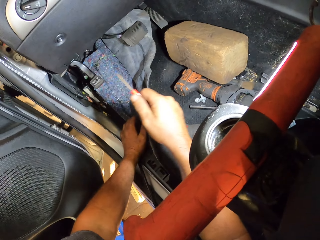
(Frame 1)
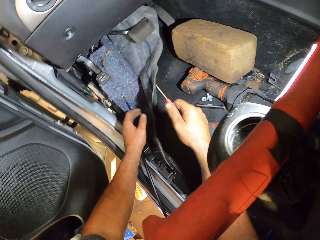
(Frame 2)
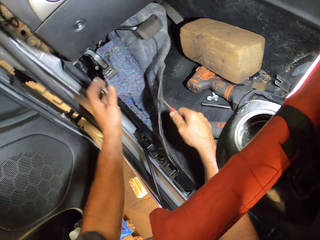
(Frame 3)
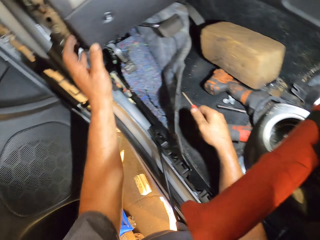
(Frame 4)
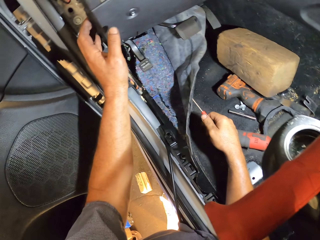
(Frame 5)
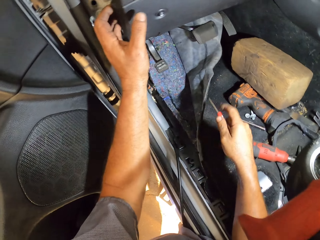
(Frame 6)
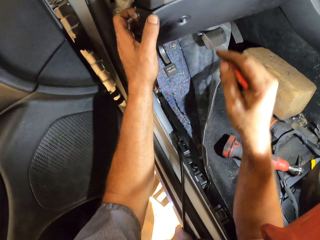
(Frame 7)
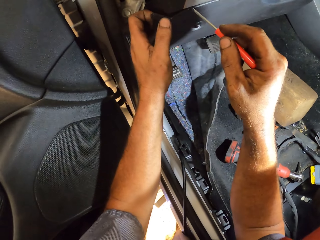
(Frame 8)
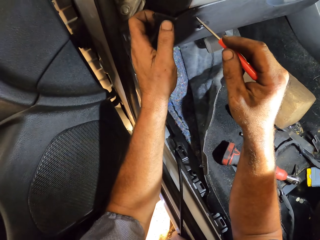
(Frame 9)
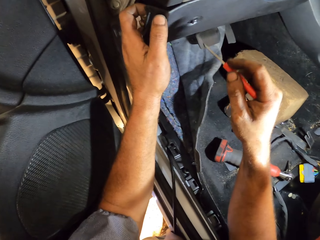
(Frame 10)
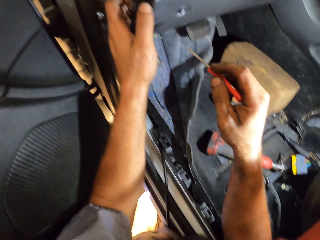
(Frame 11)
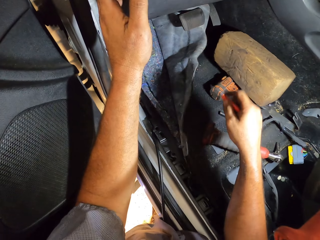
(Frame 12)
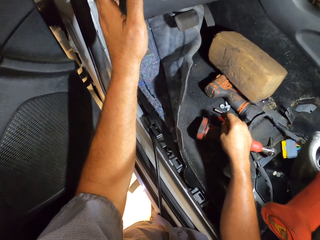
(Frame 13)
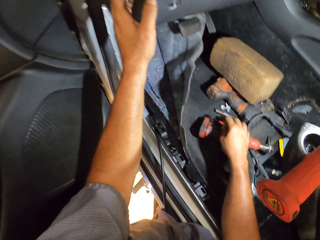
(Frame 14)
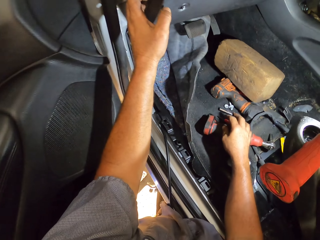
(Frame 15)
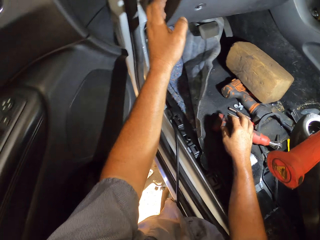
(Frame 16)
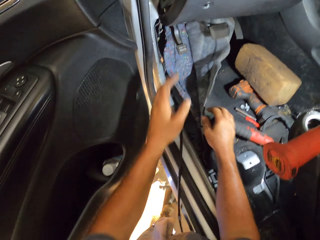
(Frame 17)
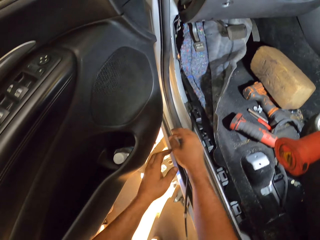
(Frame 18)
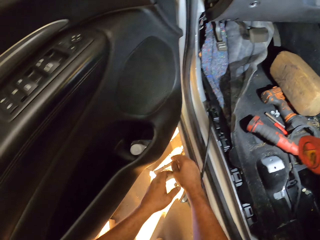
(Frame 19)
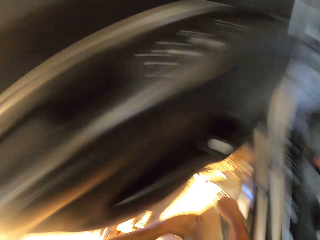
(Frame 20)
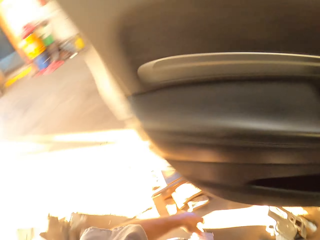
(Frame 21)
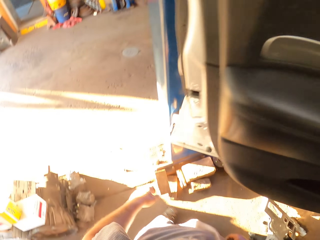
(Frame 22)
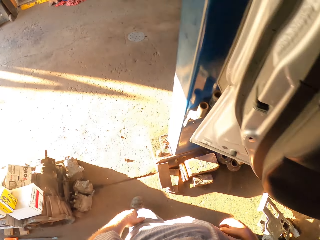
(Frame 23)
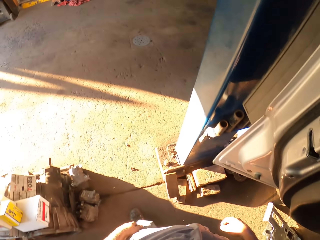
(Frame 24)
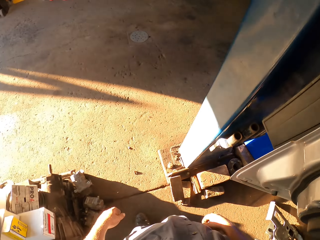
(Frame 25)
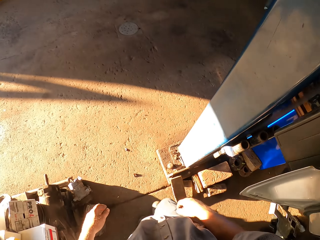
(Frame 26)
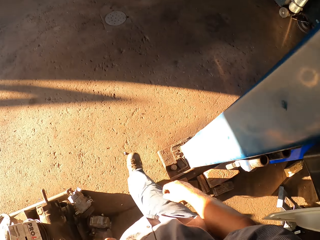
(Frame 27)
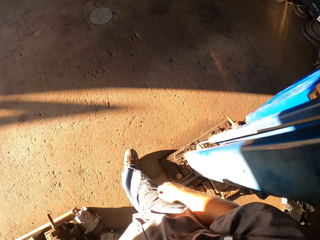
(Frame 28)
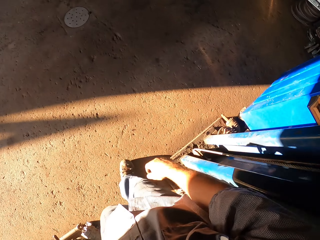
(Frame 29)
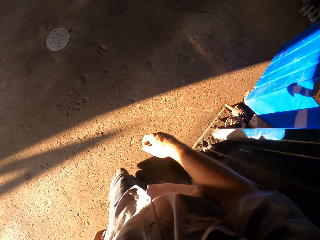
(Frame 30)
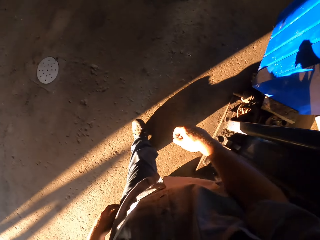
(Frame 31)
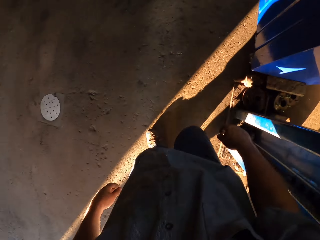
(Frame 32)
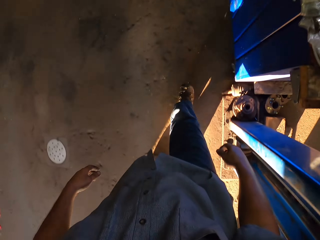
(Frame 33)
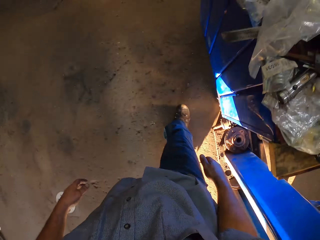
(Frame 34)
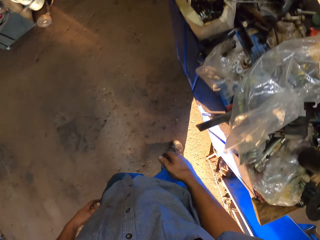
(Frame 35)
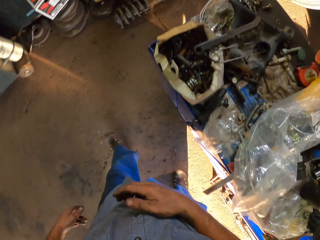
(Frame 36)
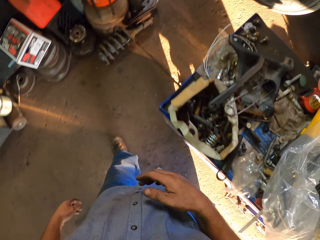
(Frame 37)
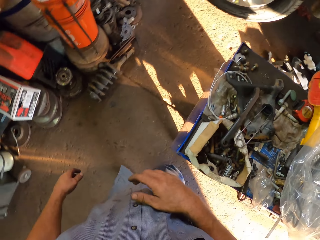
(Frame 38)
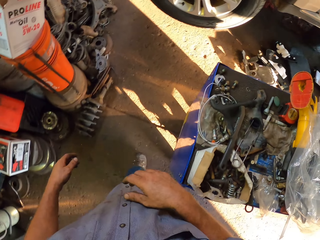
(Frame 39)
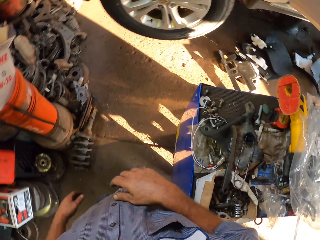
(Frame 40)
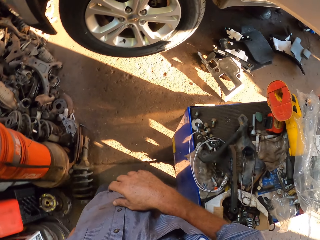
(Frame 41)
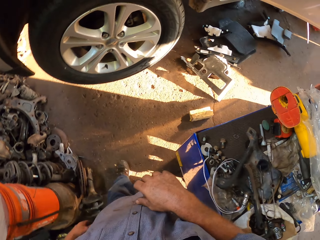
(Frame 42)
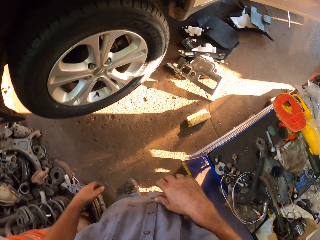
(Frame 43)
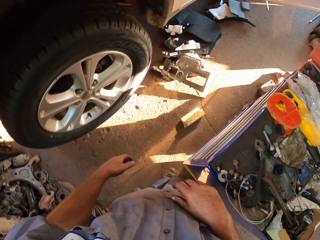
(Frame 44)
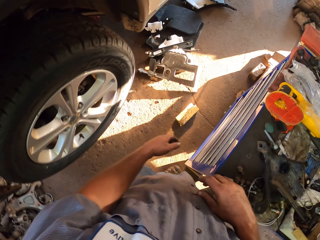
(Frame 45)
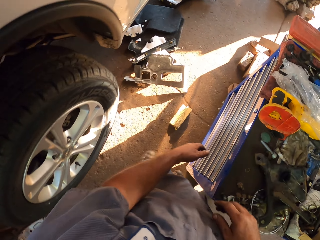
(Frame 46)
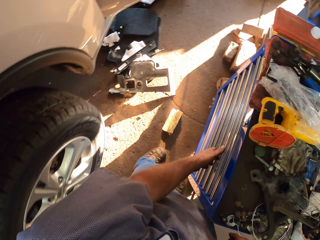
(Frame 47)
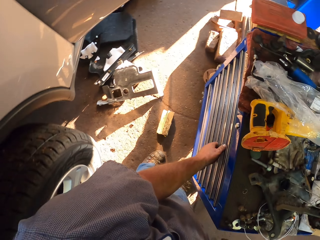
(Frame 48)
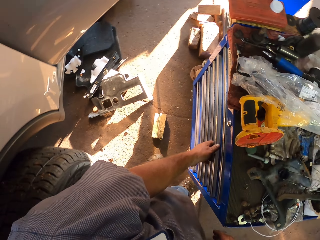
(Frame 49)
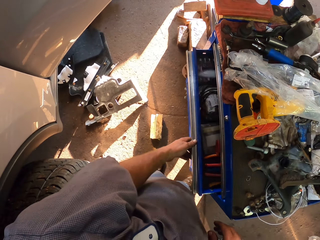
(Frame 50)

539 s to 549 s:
The camera wearer pulls the dashboard cover. They put down the screwdriver. They walk away from the car to the drawer.

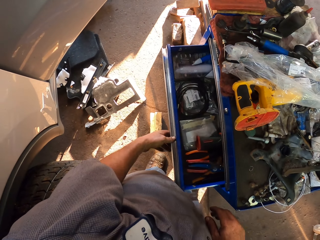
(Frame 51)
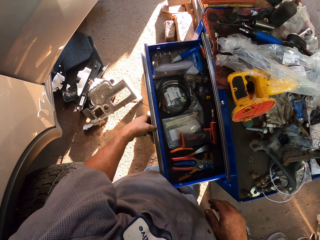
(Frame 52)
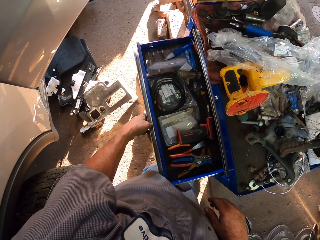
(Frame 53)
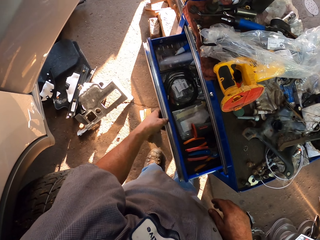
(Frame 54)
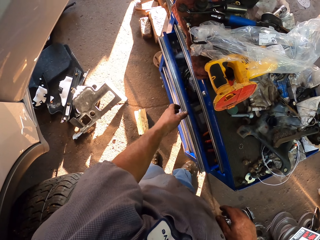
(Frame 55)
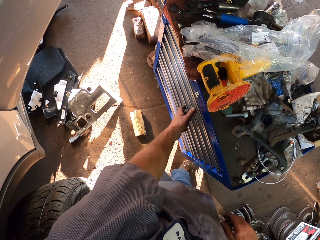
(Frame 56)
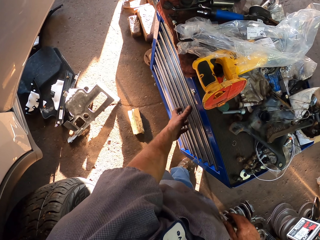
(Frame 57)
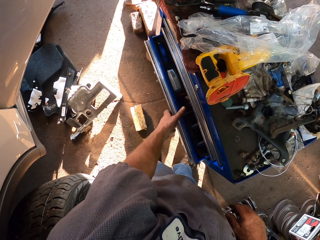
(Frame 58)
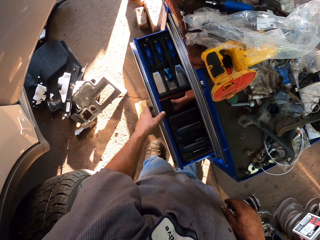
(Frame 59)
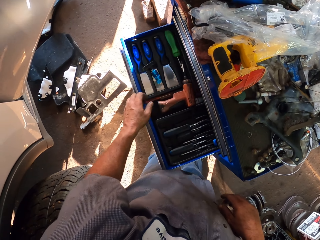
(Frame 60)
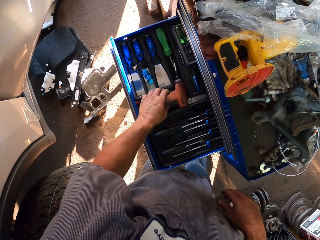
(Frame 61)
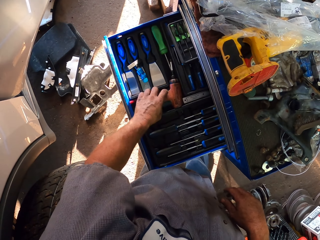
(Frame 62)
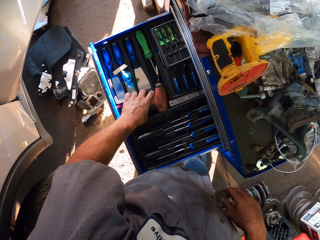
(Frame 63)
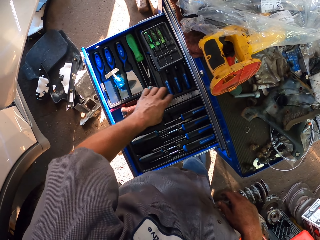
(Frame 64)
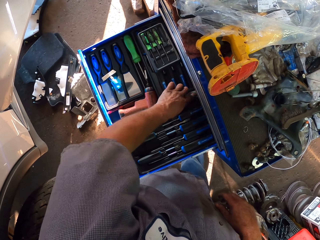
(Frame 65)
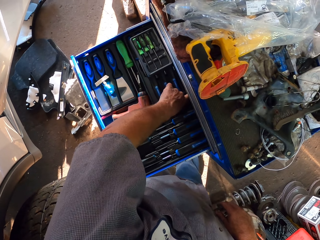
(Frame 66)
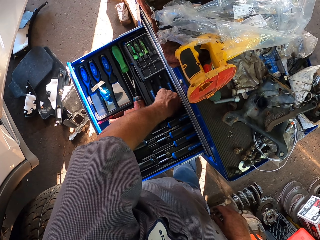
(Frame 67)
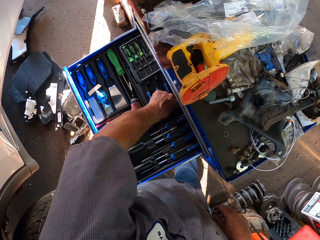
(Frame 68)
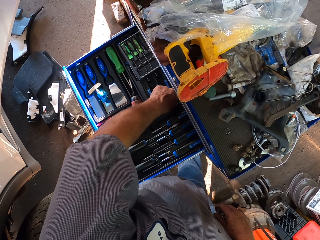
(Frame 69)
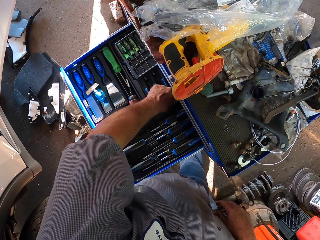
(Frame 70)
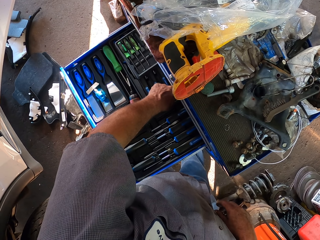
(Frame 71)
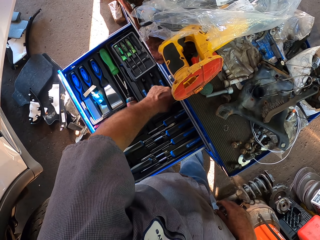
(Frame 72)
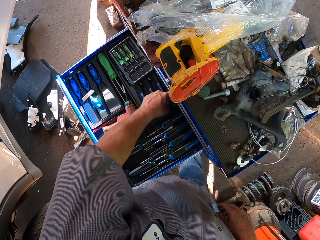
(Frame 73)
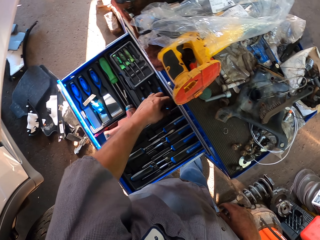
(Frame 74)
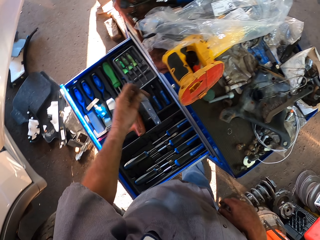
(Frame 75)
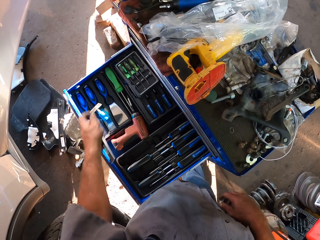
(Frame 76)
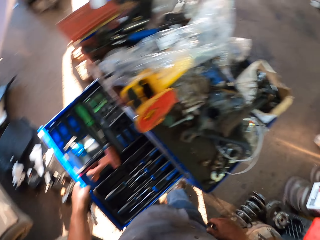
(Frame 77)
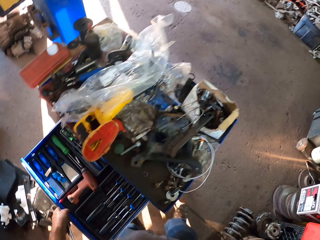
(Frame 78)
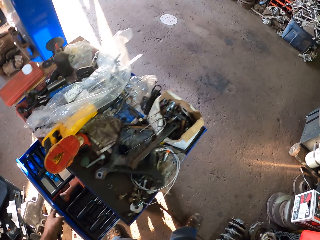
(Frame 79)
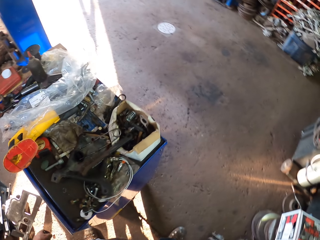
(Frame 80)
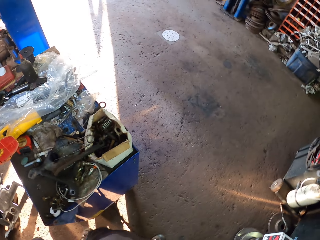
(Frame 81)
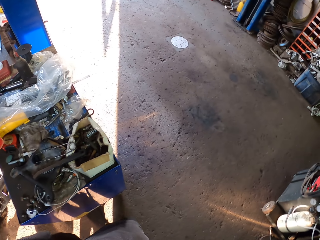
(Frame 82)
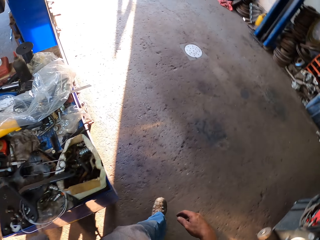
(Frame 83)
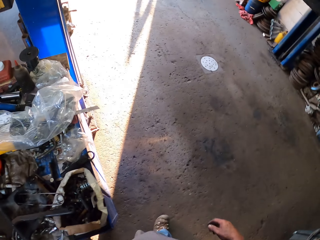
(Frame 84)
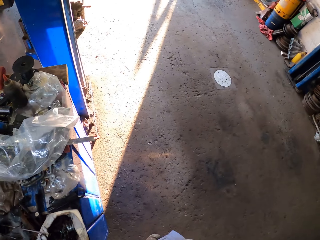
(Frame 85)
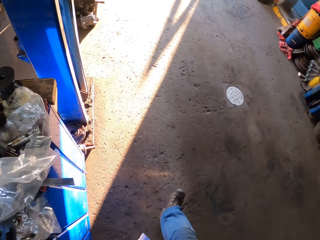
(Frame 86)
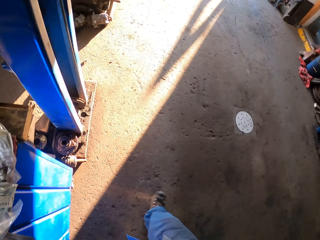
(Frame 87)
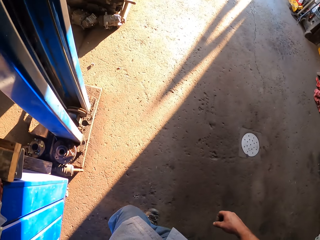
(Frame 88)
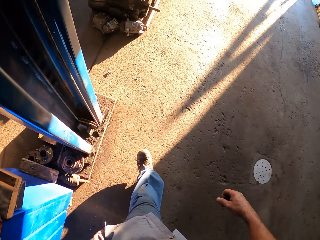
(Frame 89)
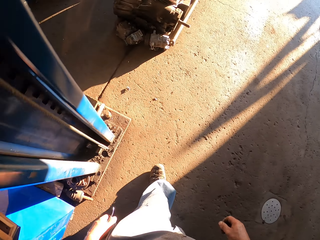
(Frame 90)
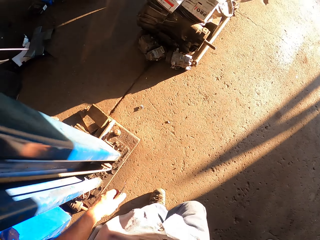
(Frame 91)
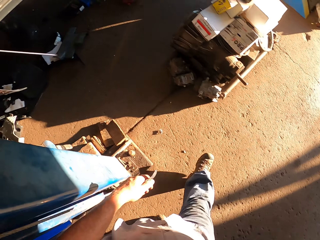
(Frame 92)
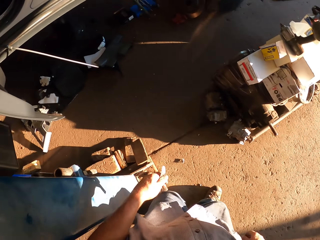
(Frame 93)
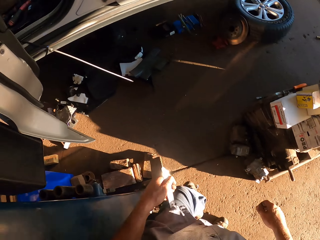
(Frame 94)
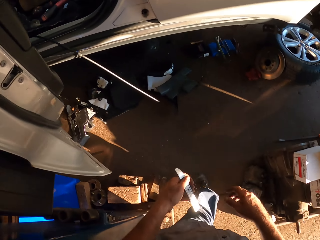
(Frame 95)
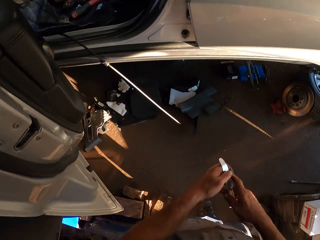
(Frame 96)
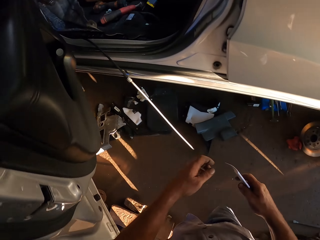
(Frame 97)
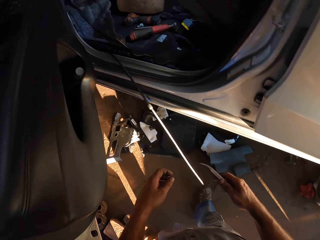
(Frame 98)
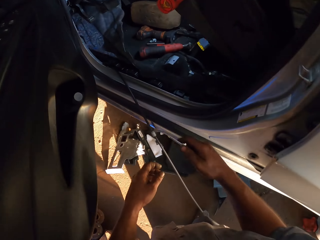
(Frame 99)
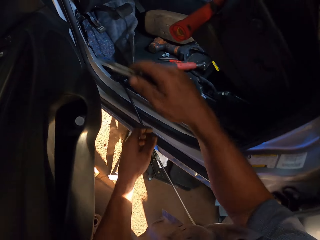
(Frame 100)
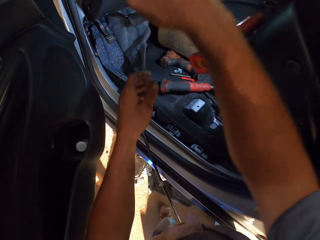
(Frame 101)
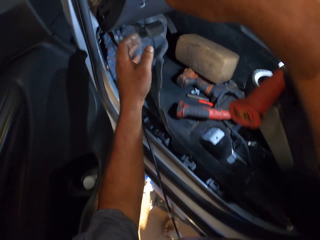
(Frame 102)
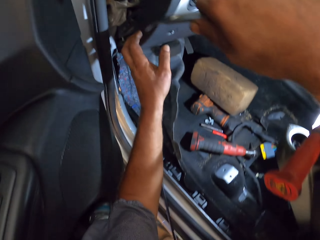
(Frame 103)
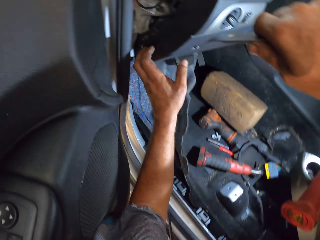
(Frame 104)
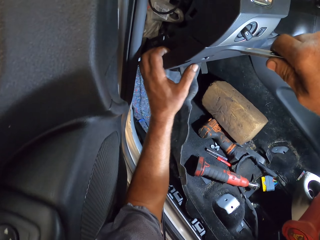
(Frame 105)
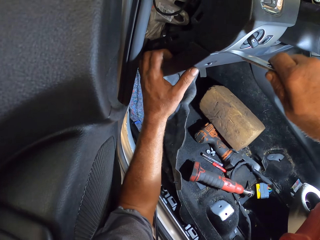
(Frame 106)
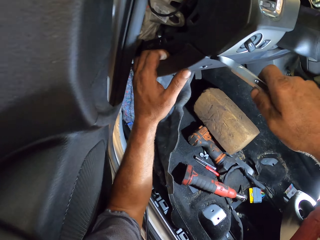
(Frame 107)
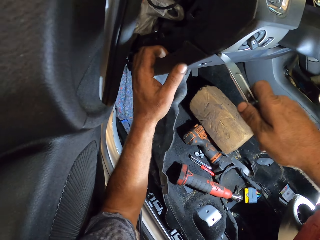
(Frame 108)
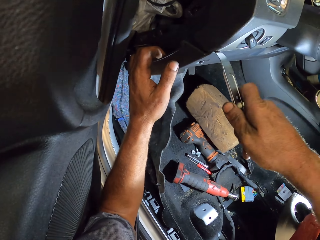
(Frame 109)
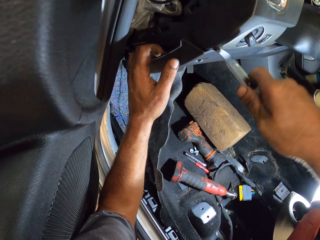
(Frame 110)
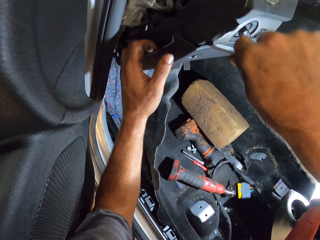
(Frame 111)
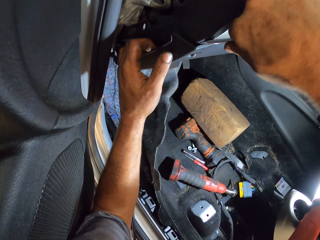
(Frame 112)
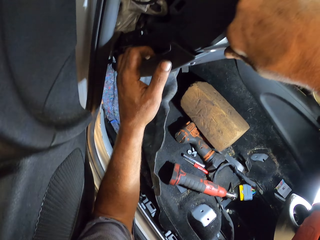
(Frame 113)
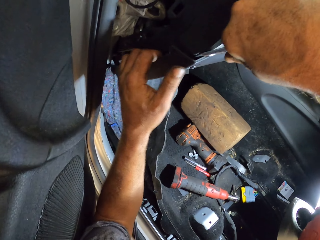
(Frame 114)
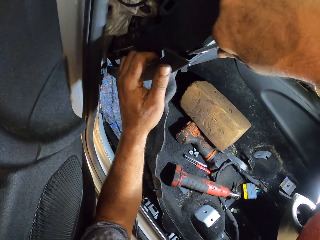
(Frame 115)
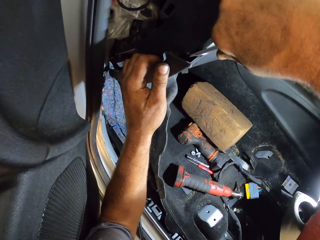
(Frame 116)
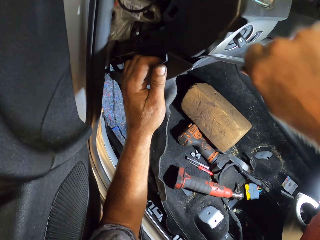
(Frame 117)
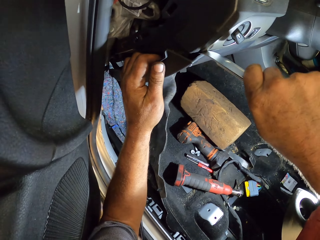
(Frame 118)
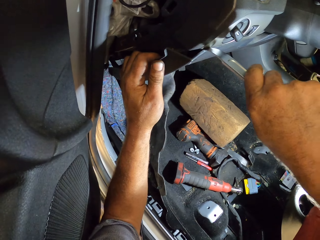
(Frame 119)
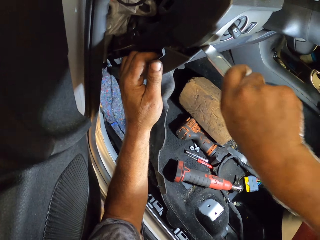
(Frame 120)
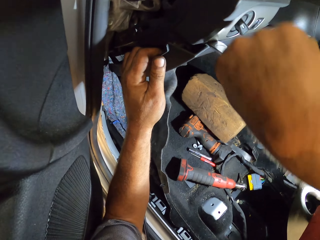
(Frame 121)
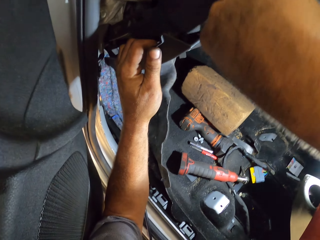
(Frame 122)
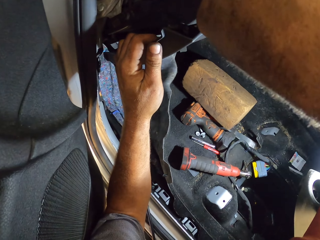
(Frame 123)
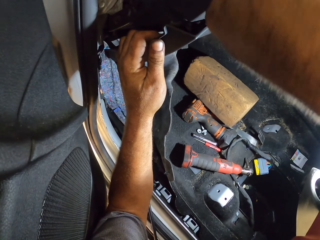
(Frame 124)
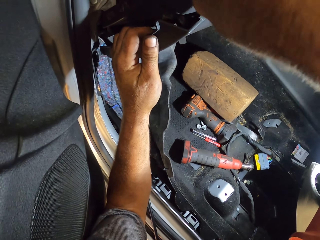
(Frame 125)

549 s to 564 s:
The camera wearer opens the drawer, closes the drawer and opens the drawer. They hold the impact wrench. They pick up a metal. They close the drawer. They walk away from the drawer to the car. They hold the metal with the other hand. They hold the dashboard cover. They open the dashboard. They insert the metal in the dashboard cover. They pull the dashboard cover.
